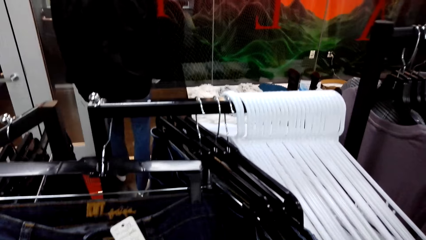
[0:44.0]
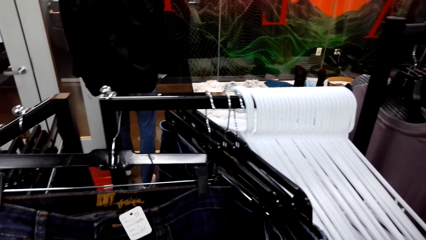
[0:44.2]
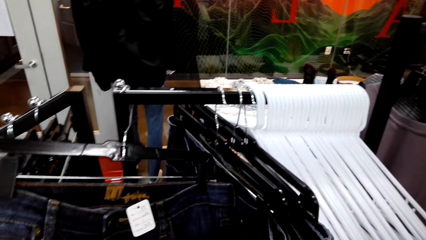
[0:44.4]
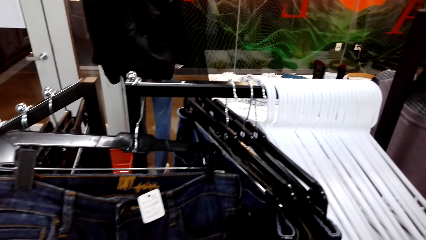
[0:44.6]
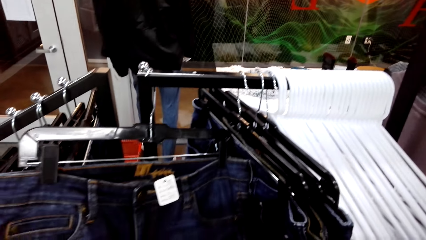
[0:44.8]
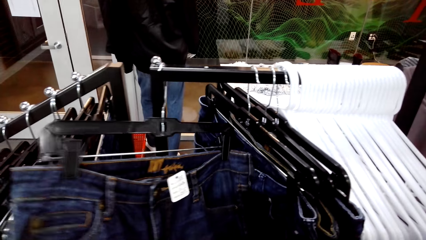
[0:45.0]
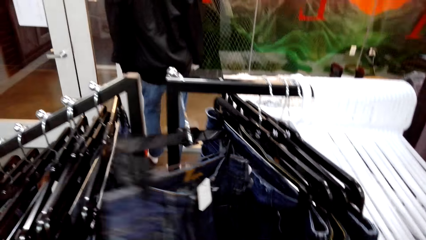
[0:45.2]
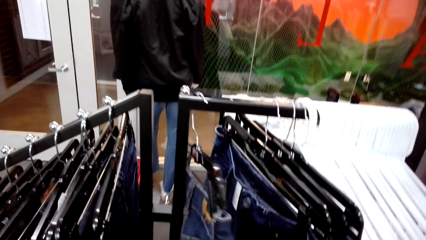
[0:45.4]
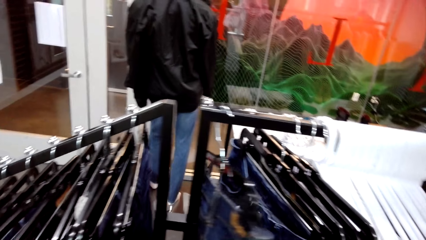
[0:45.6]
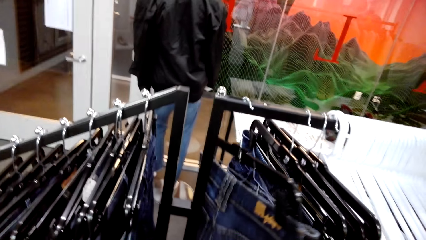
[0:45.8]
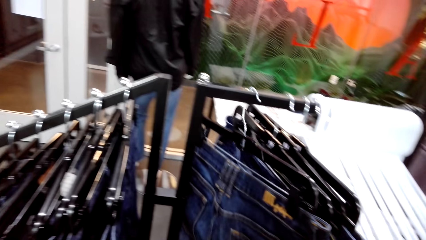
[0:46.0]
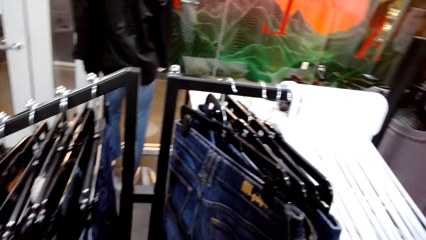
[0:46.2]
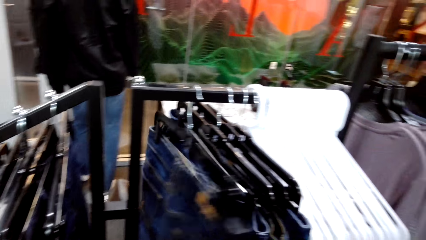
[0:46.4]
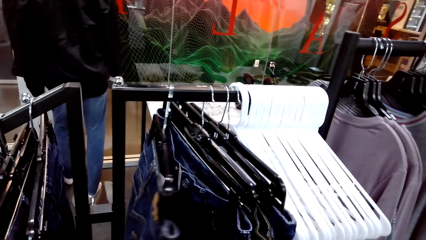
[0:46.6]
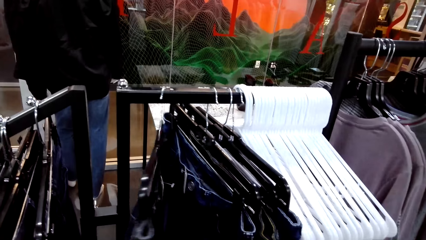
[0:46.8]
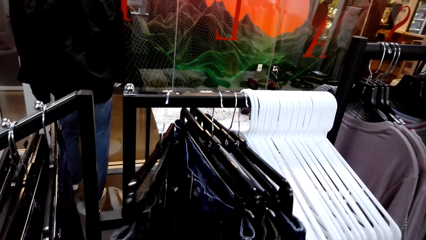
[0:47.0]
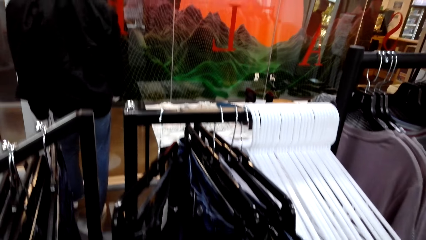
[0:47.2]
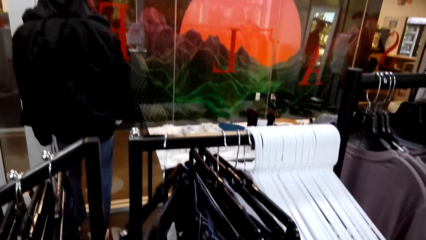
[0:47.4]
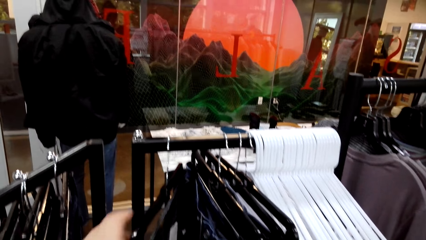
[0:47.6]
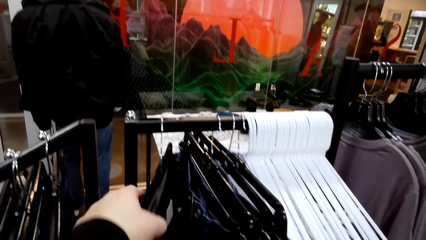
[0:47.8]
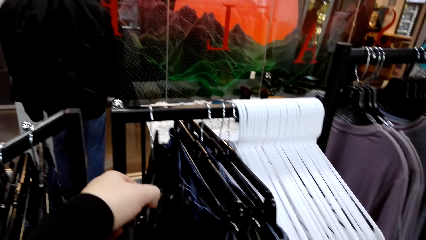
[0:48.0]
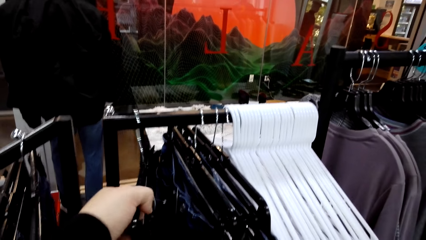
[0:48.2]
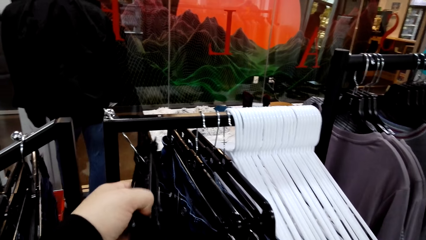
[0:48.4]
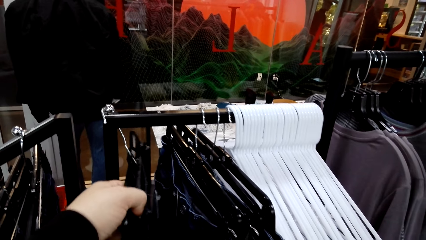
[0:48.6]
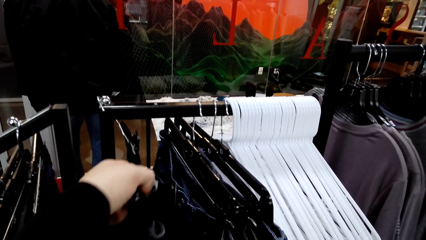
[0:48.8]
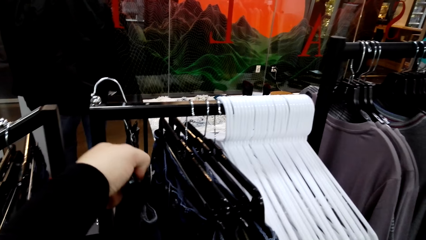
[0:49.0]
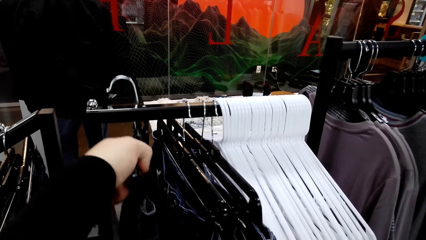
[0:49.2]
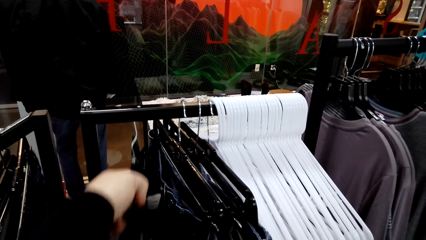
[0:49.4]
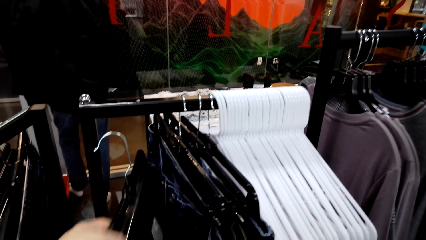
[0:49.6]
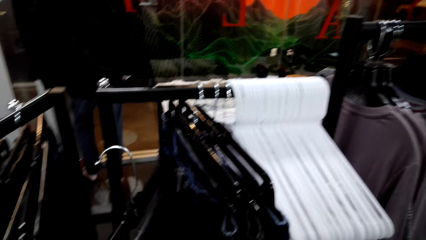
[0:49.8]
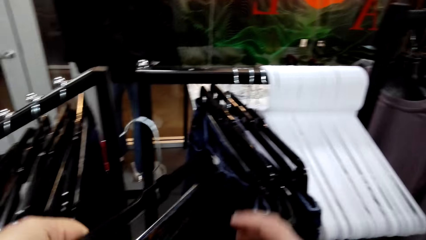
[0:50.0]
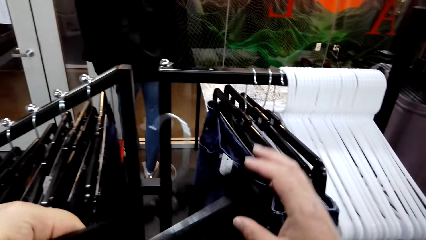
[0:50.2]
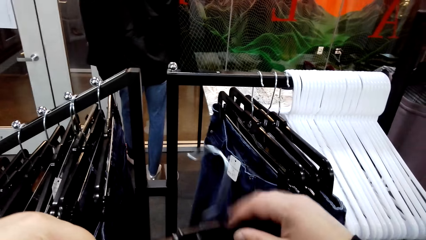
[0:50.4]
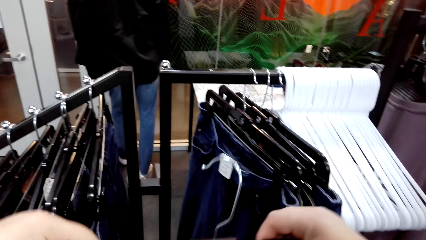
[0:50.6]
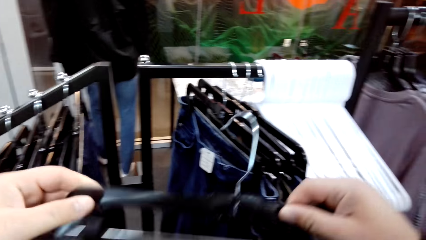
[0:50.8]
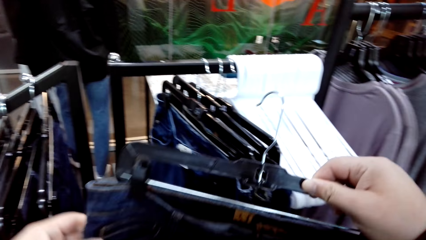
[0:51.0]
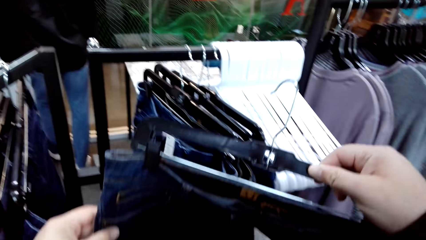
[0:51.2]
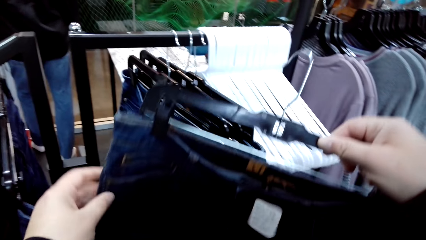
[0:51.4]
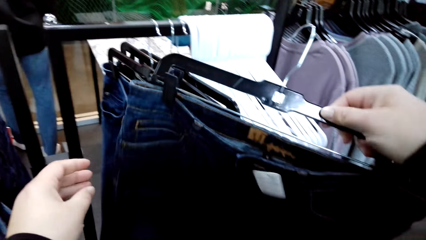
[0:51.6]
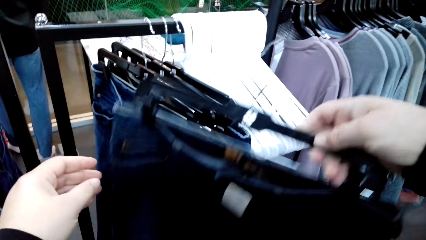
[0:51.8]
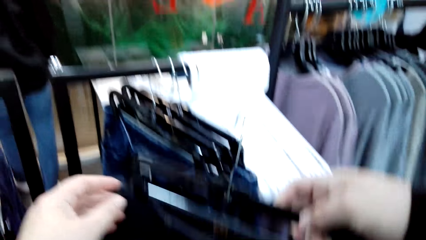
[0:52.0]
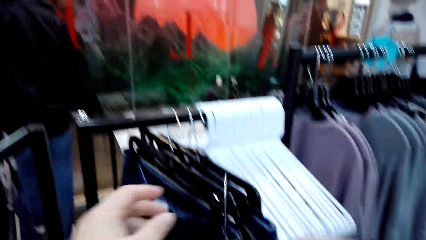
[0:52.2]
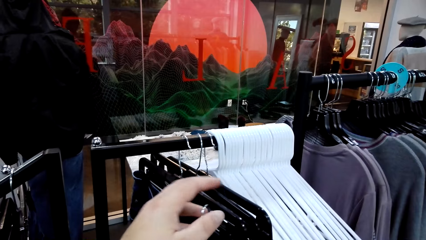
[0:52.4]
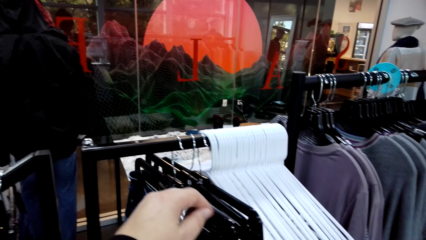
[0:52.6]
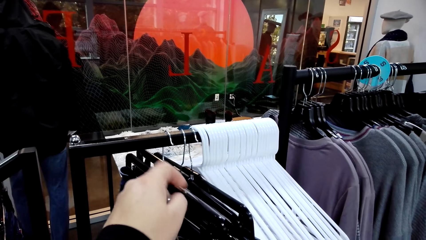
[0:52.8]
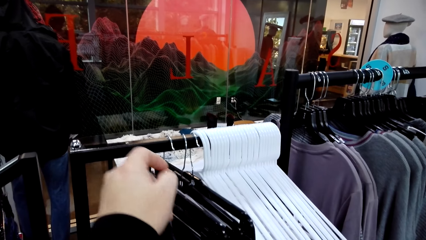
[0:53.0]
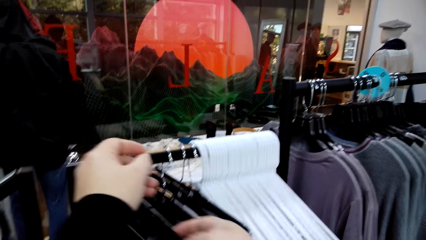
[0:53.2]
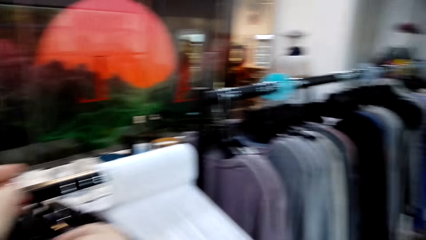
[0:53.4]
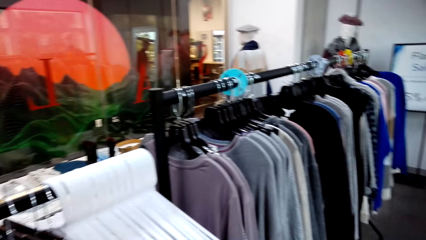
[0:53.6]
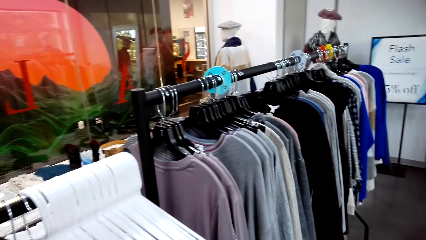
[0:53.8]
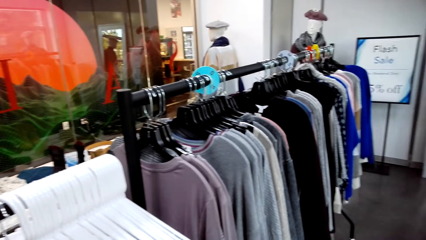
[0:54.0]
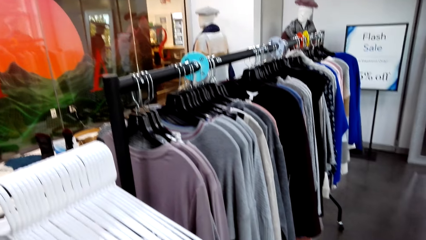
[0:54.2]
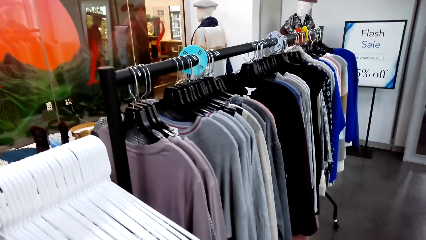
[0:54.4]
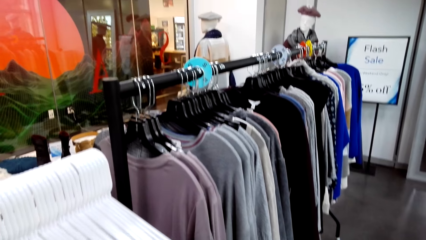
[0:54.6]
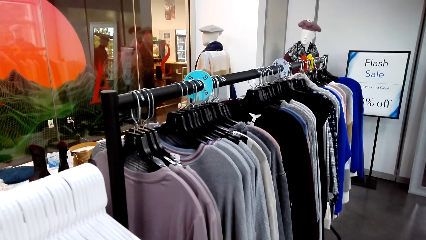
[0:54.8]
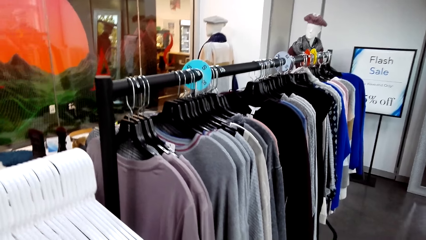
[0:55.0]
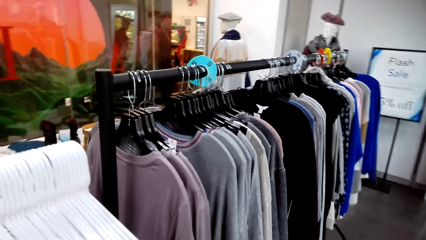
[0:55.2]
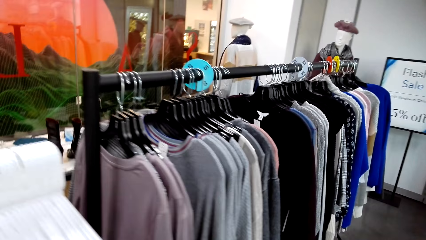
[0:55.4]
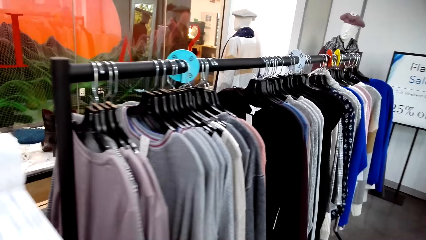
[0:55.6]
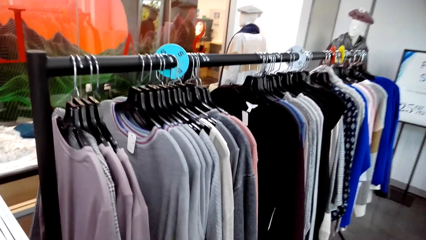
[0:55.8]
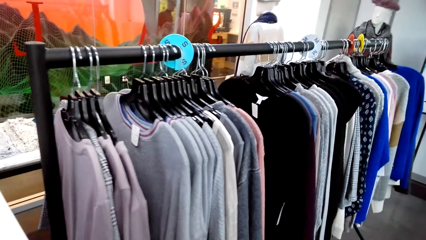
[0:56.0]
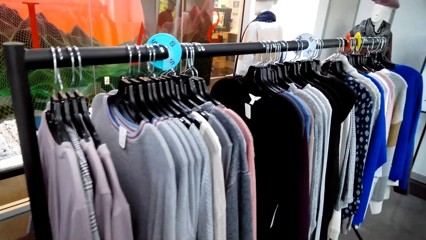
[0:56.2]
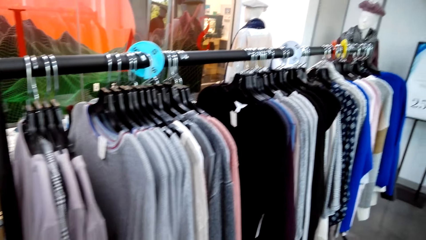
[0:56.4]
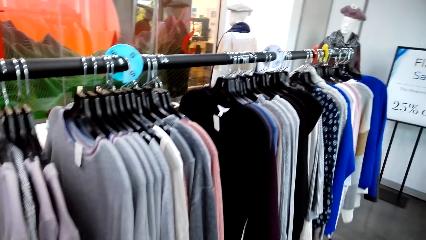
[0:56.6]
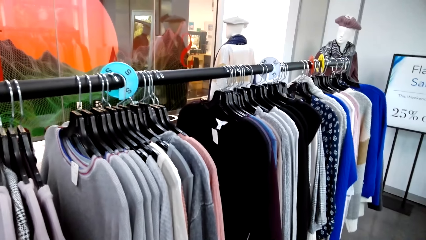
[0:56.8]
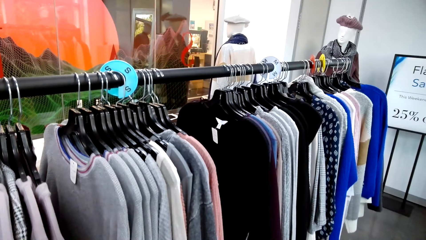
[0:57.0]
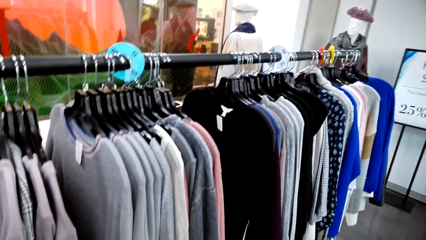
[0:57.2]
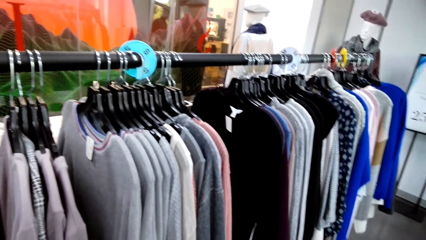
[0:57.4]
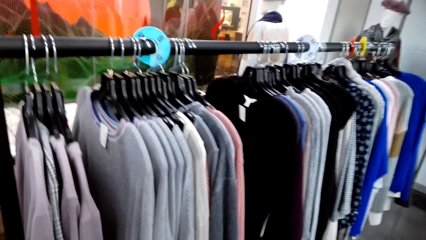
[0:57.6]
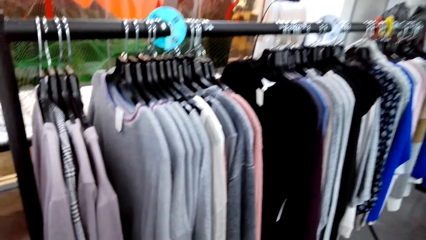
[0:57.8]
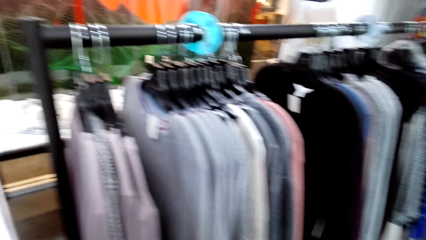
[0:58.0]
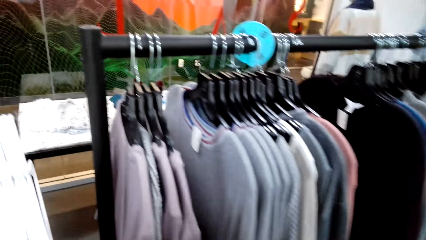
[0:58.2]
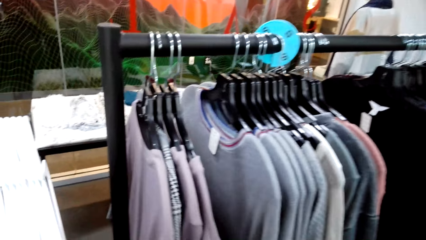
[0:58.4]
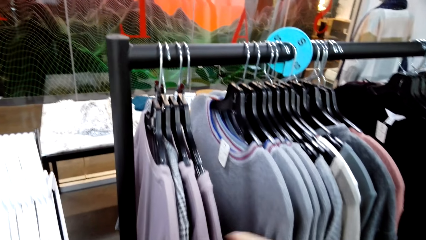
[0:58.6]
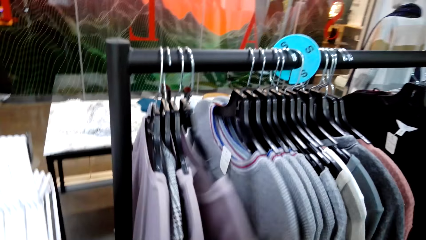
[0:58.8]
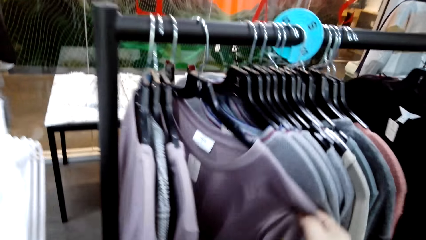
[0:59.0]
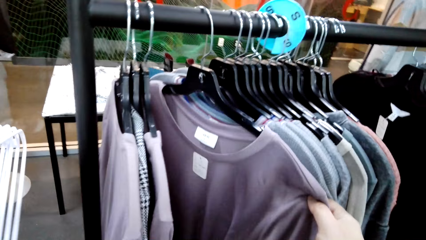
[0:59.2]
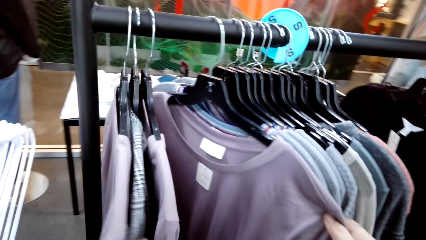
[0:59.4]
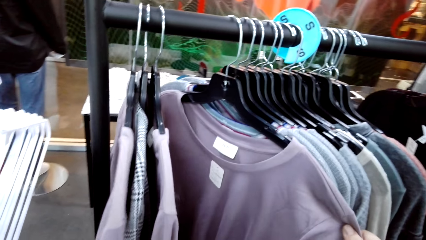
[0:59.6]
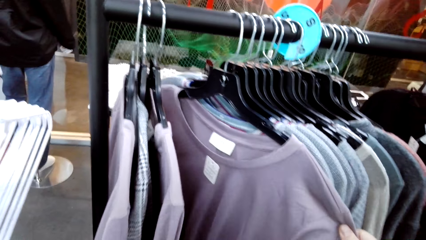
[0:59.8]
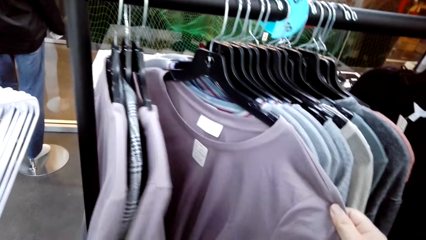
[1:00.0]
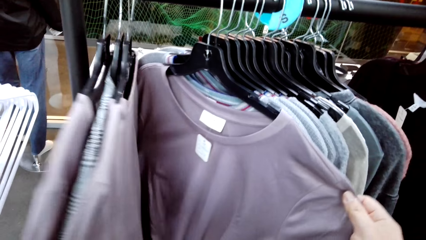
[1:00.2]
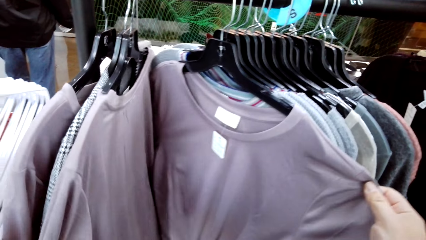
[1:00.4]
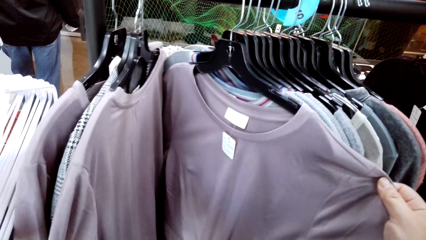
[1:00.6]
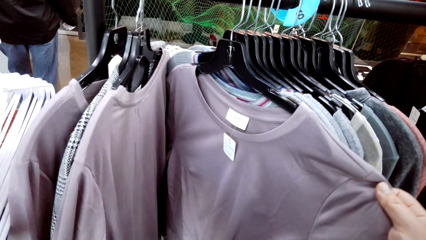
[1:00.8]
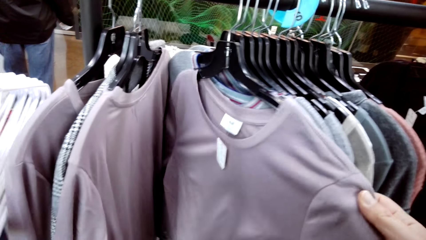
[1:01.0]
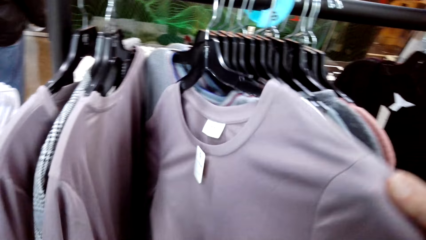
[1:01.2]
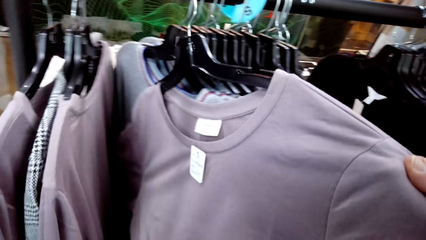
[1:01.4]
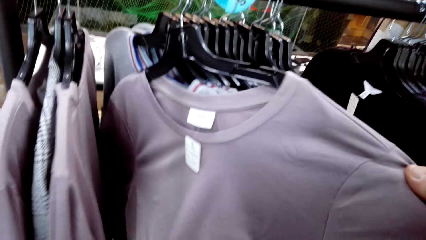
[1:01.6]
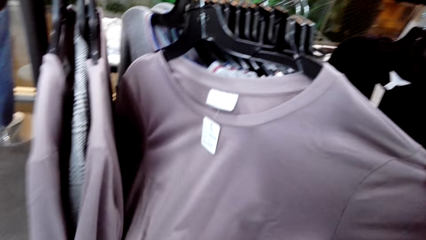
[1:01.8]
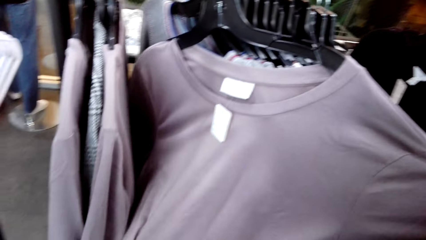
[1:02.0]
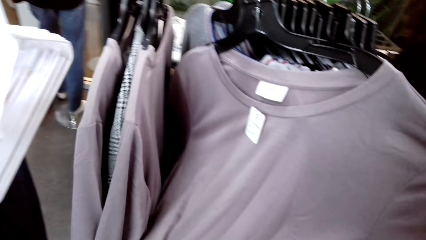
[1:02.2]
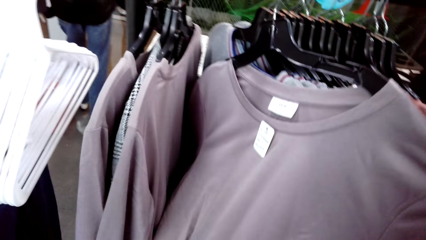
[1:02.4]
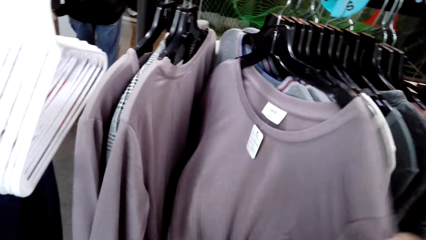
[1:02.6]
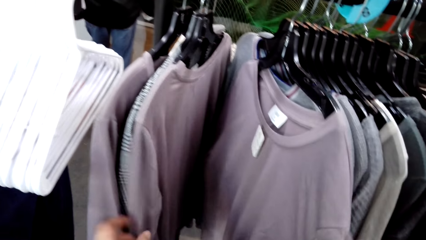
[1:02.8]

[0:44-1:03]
The camera wearer removes the jeans on the hanger from the rack stock. They look at the jeans on the hanger. They place the jeans on the hanger on the rack stock. They walk in the clothes shop. They look at the clothes on the rack stock. They move the clothes on the rack stock. They look at the top on the rack stock.
